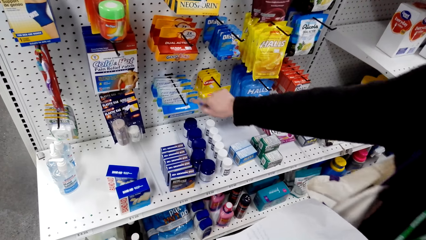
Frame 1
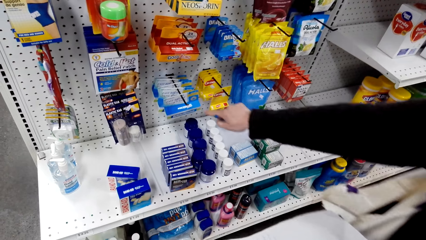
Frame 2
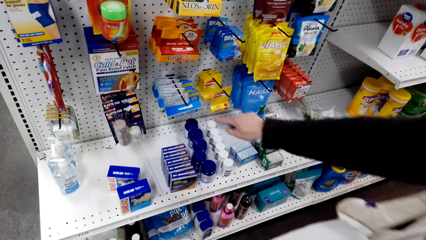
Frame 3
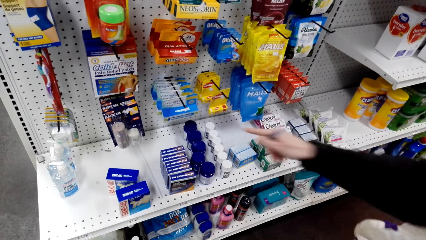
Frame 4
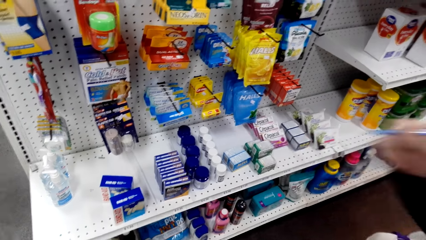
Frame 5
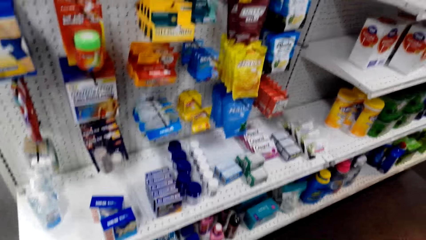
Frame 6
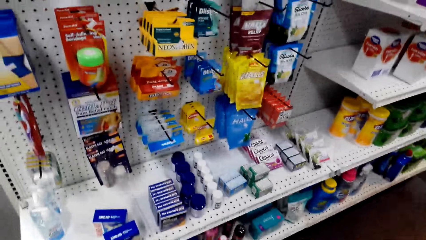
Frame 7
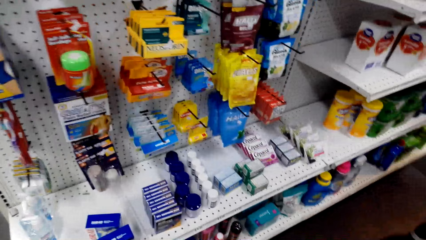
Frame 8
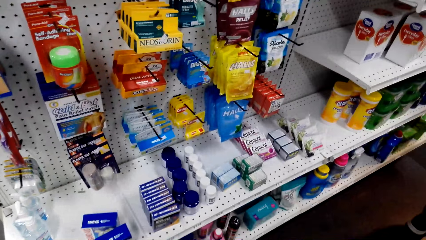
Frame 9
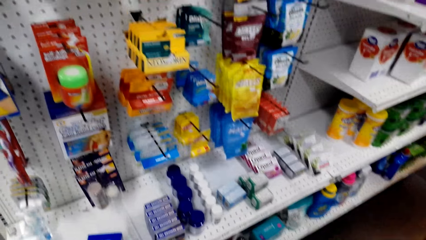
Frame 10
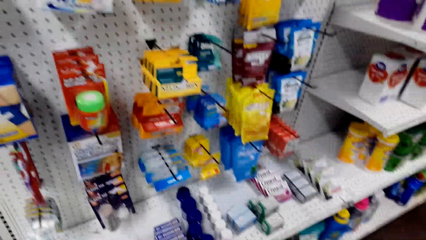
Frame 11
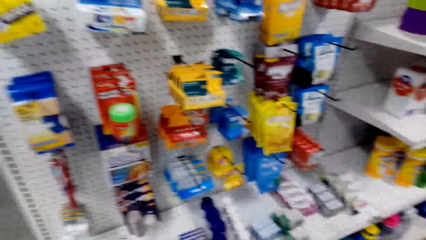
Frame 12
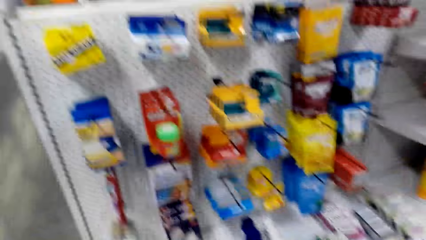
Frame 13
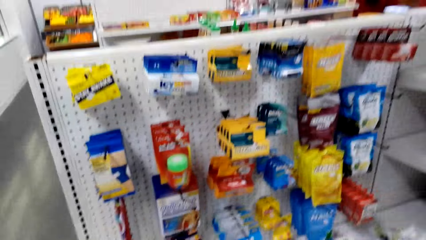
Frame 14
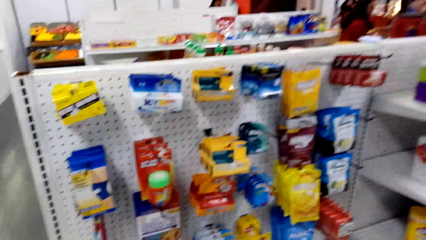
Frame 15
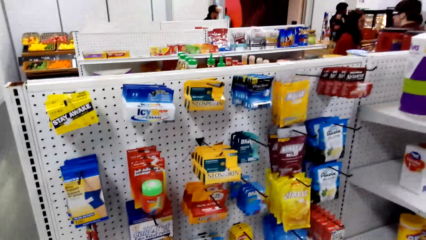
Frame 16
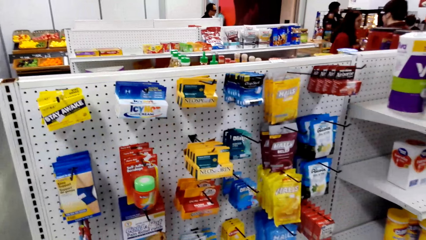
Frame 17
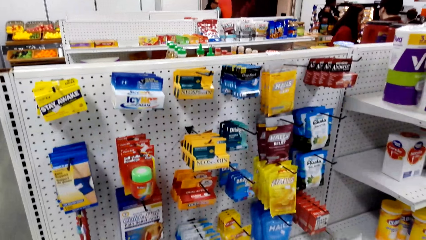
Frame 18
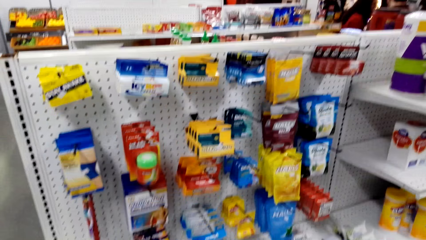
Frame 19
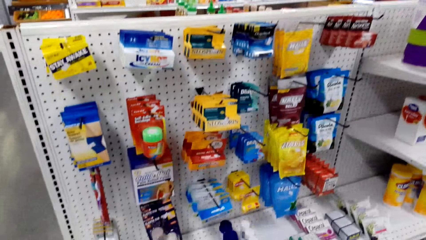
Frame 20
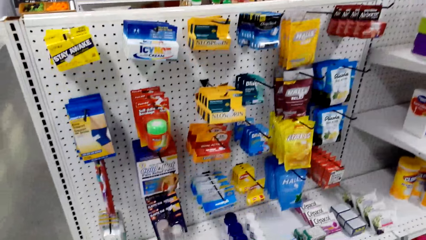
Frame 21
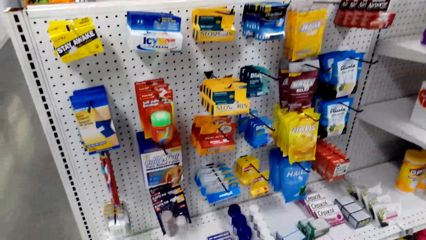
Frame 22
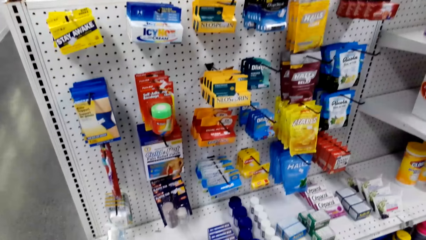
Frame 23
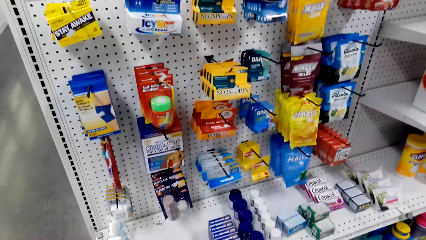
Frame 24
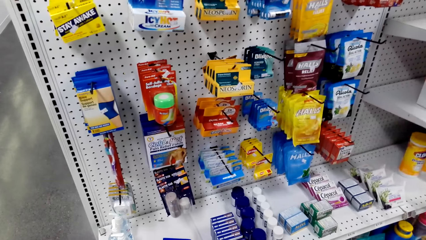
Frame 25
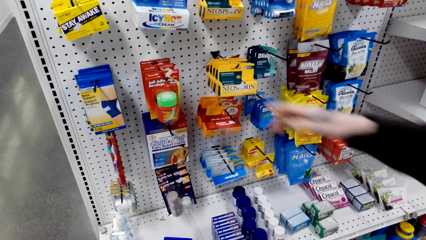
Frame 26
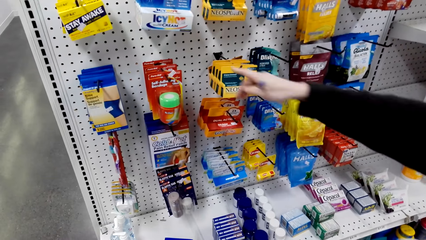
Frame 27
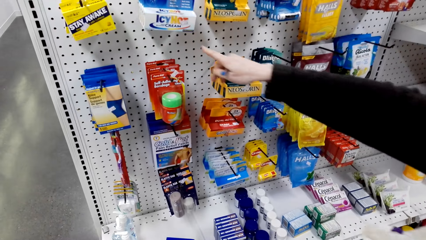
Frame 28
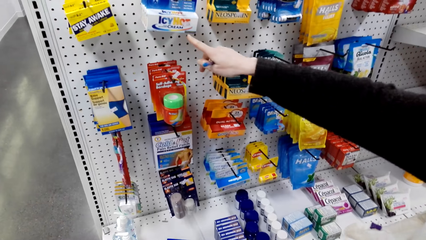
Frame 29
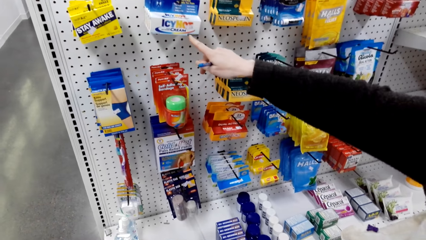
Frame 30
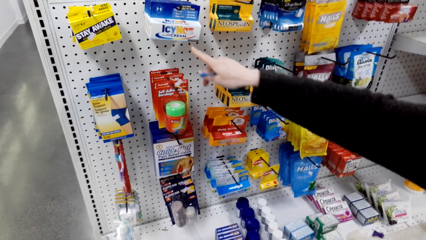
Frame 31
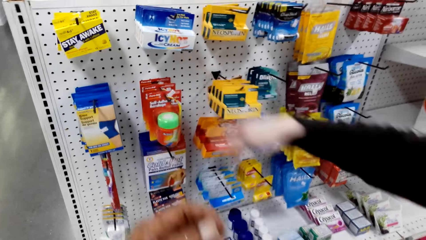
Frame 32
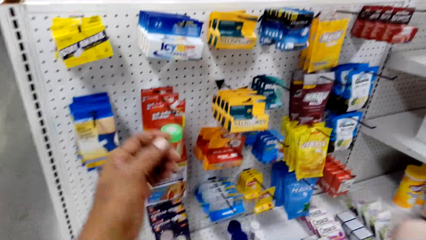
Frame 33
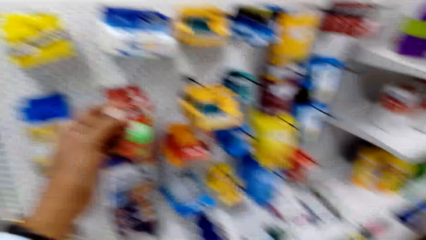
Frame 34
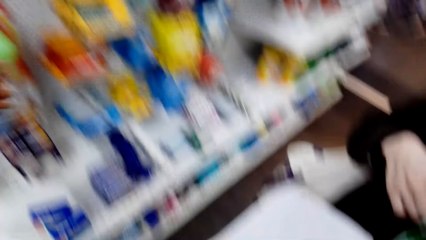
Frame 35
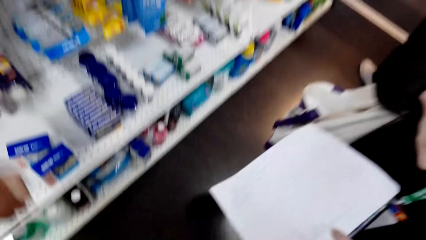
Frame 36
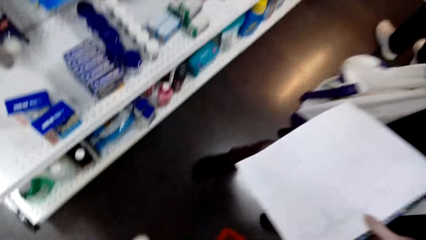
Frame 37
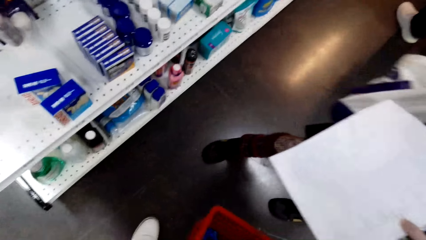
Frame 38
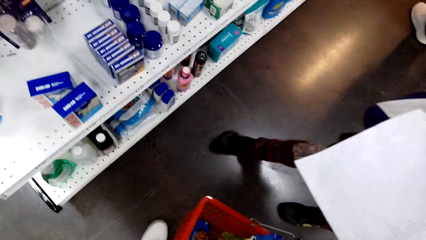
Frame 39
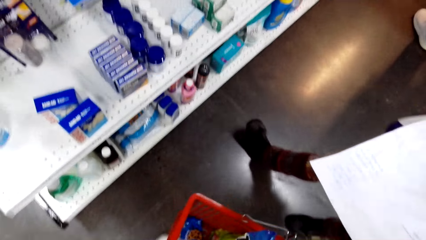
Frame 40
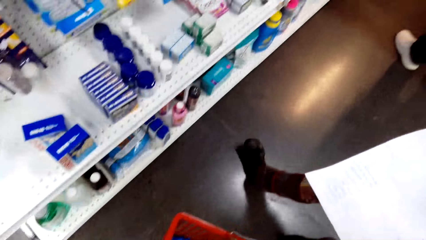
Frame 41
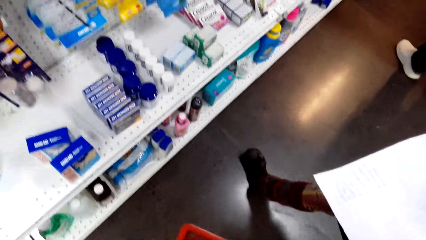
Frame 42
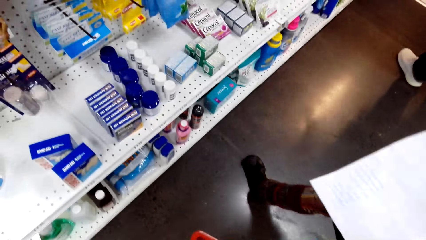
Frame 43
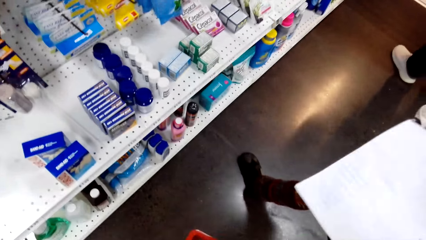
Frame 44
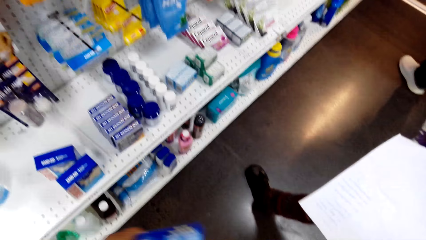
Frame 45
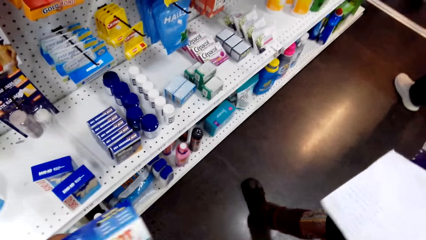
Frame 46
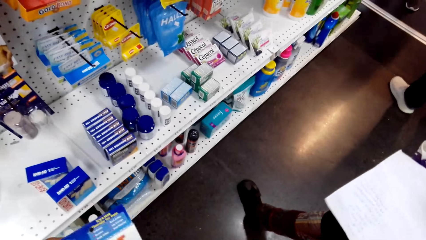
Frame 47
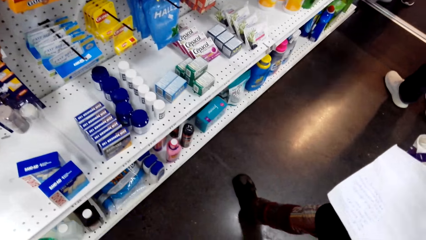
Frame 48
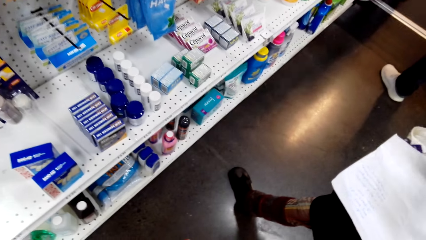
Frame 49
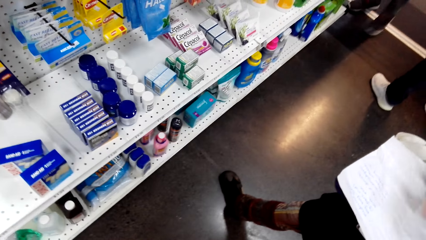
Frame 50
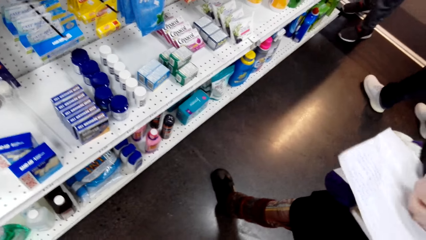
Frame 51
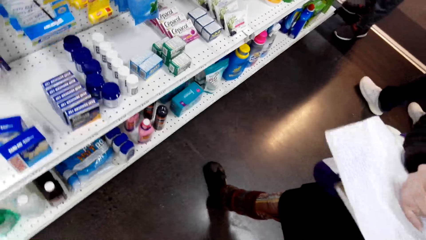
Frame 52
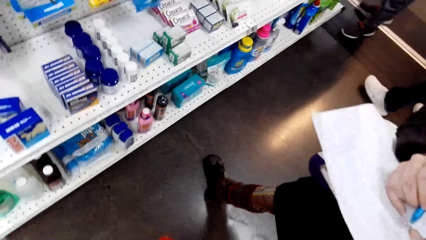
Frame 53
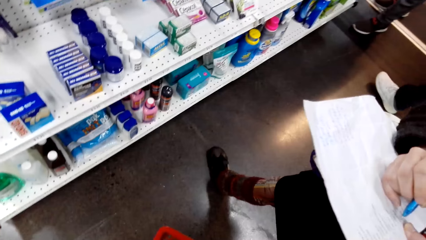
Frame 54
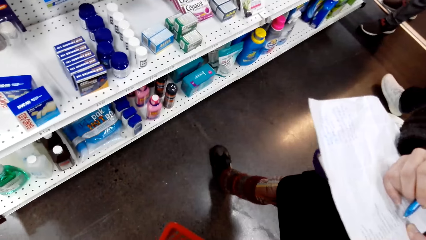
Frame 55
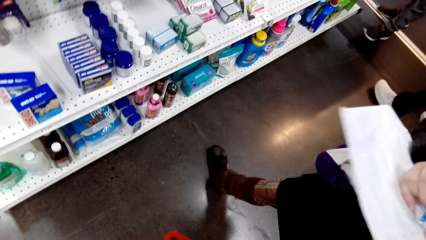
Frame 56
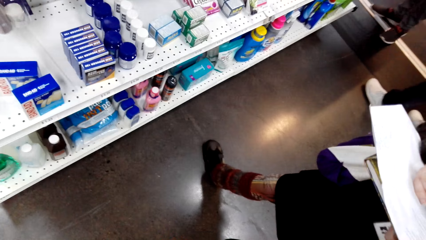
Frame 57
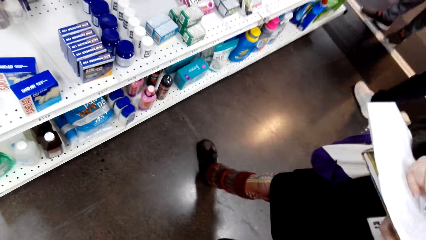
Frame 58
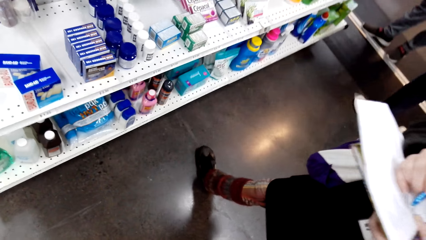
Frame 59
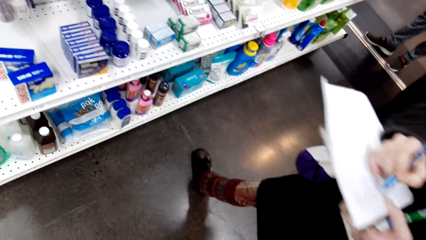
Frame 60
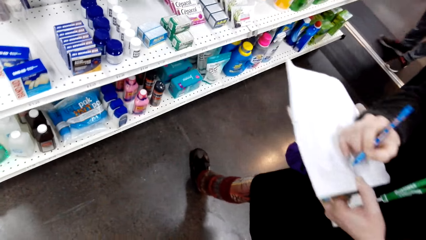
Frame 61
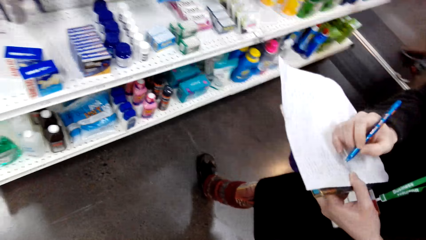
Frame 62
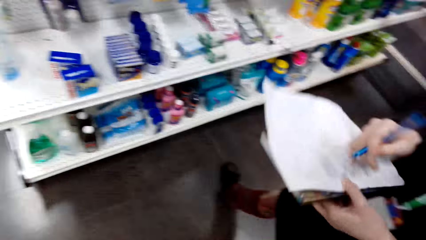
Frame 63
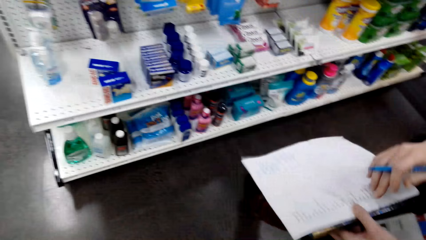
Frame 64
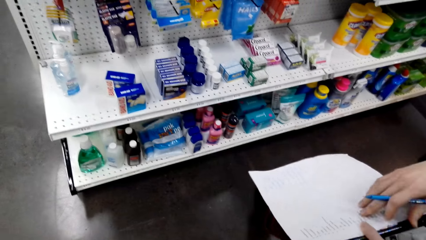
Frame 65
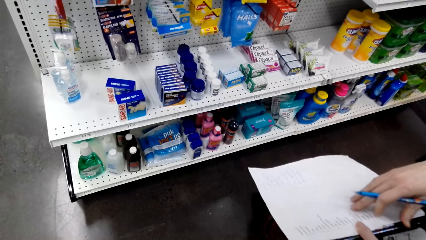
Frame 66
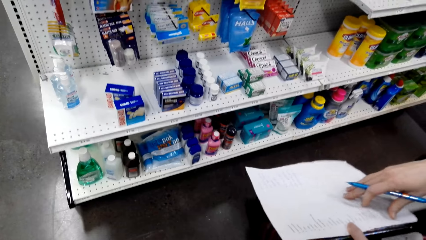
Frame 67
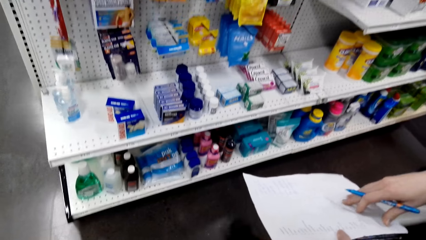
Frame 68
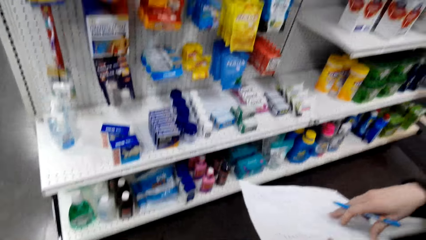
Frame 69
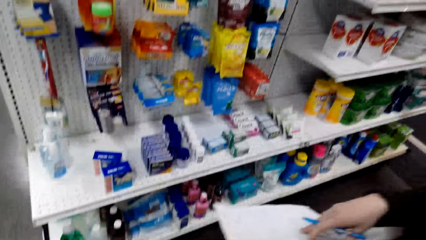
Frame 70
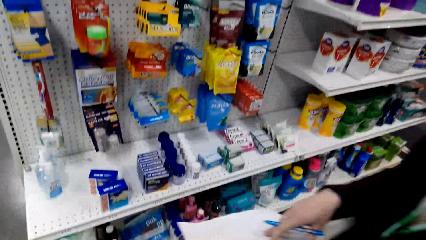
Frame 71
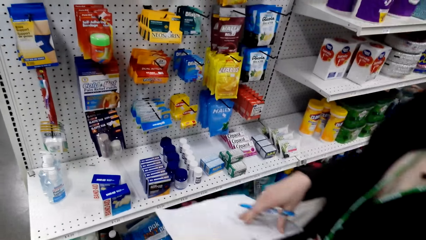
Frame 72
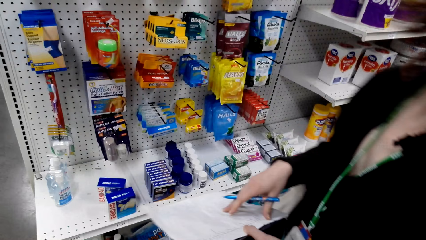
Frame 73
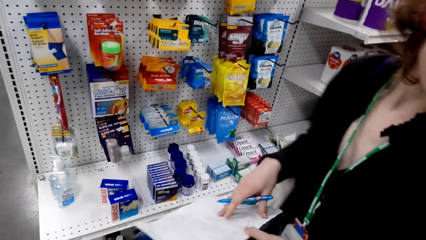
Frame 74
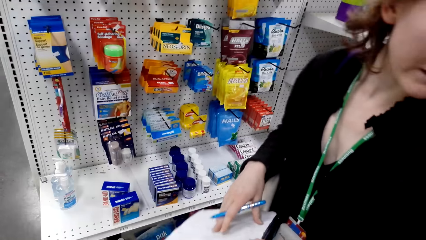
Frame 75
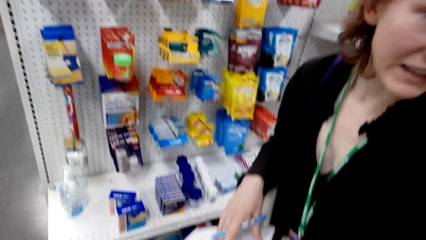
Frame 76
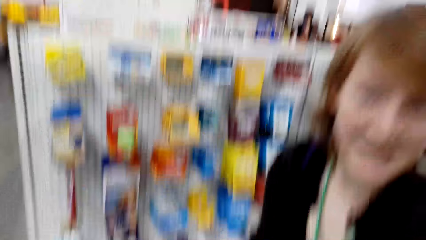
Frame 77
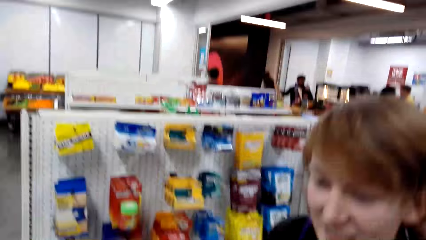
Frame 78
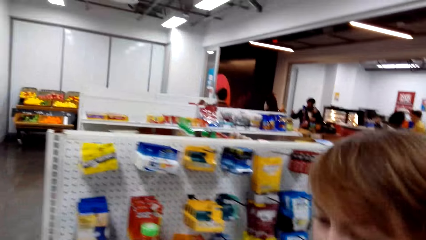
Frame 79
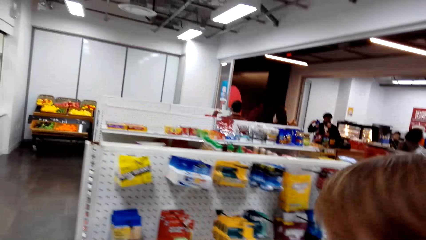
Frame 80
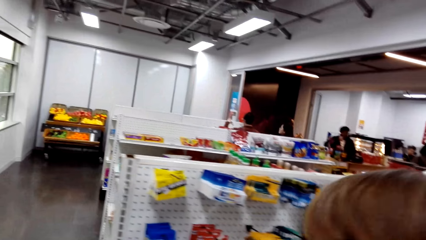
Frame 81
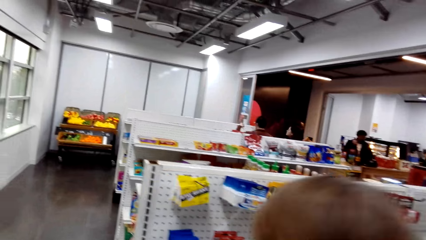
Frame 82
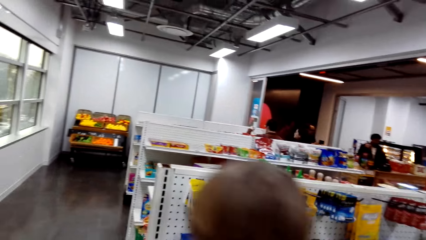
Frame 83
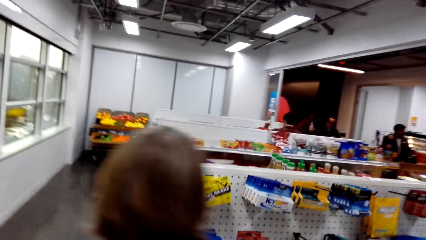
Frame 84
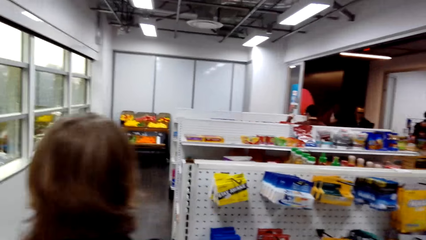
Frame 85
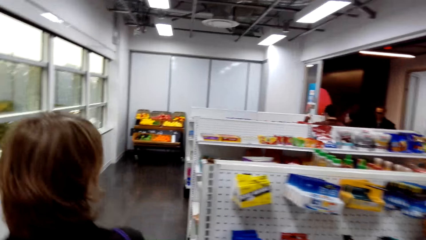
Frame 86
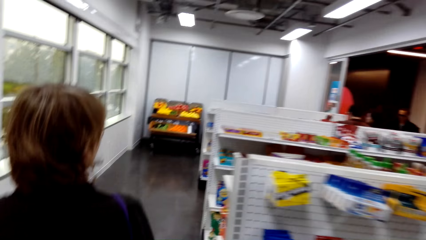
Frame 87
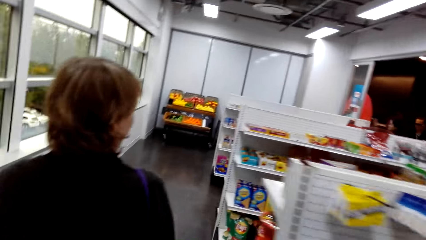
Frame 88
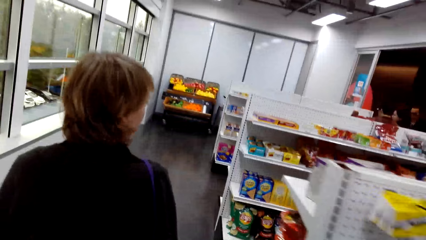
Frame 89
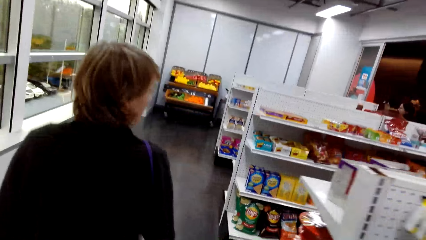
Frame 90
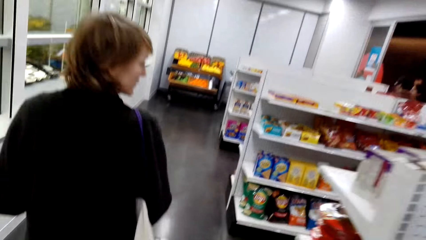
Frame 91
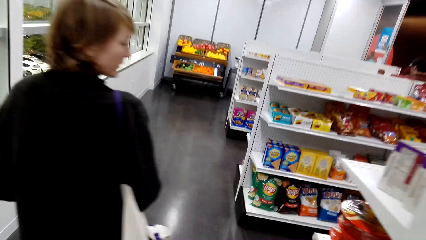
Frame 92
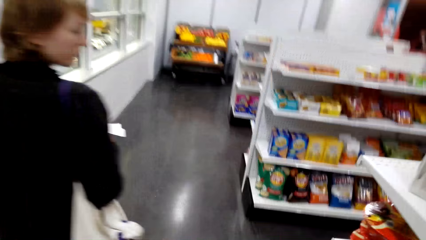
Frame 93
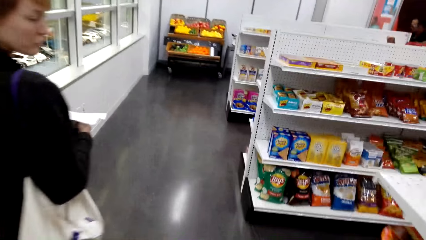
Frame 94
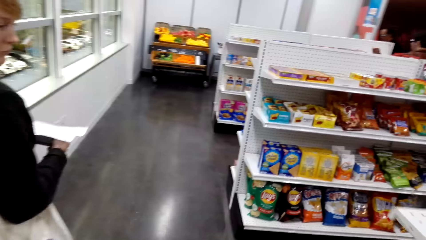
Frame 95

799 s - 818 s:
The camera wearer talks with the lady. The lady moves hands. The camera wearer looks around and talks with the lady. The lady moves hands. The camera wearer talks with the lady, moves hands, looks around and talks with the lady. They talk with the lady again. The lady writes on the paper with the pen. The camera wearer looks around and talks with the lady. The lady walks around. The camera wearer walks around. The lady holds the paper.
